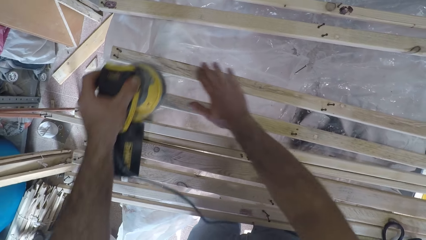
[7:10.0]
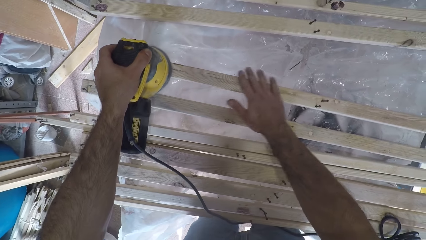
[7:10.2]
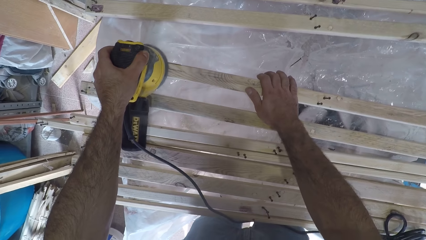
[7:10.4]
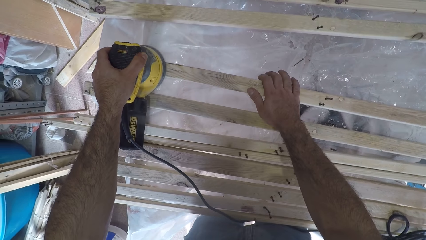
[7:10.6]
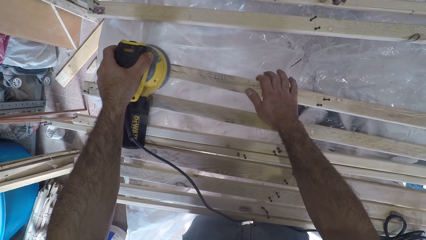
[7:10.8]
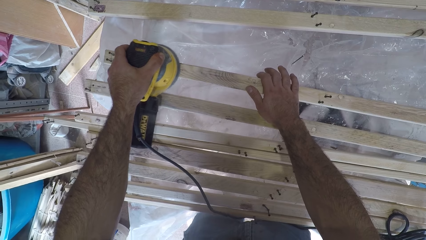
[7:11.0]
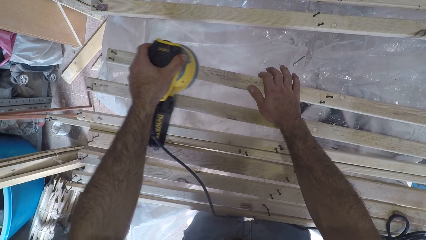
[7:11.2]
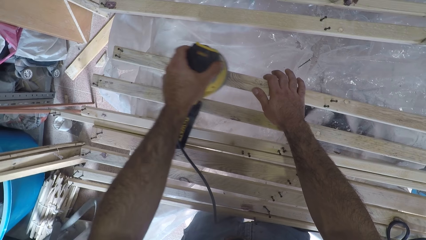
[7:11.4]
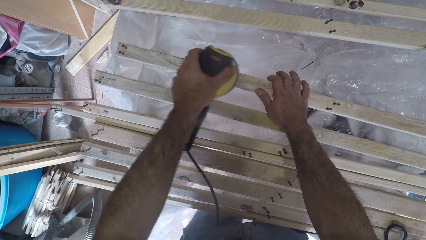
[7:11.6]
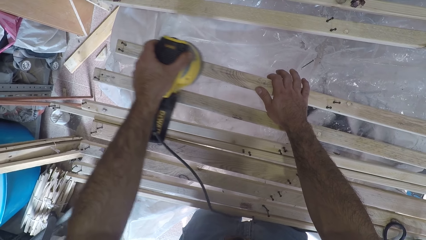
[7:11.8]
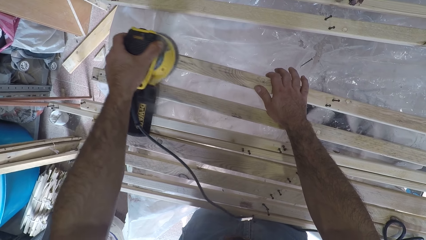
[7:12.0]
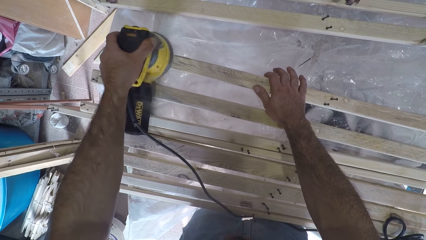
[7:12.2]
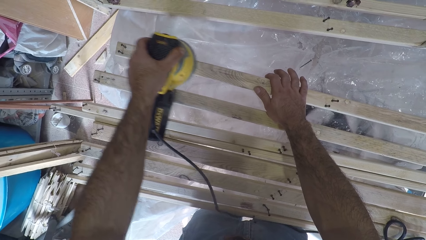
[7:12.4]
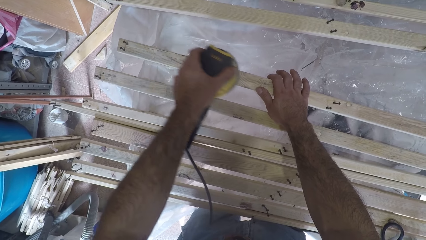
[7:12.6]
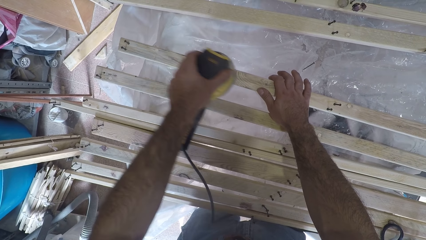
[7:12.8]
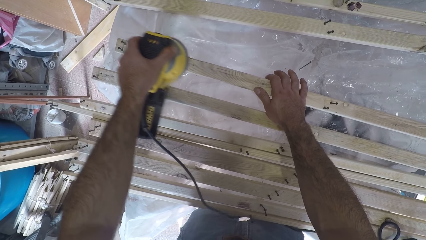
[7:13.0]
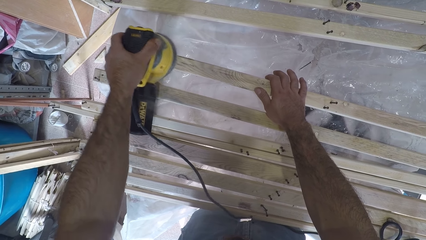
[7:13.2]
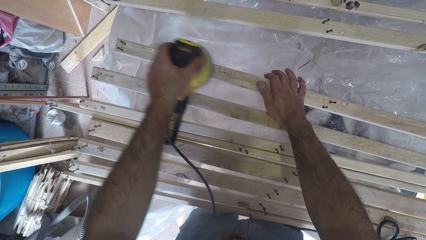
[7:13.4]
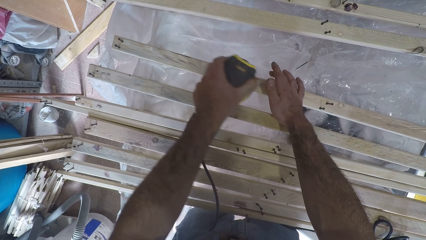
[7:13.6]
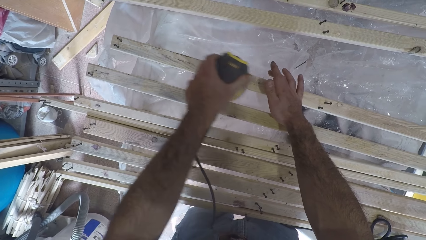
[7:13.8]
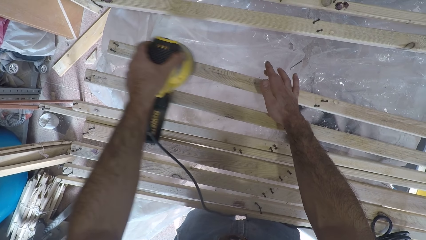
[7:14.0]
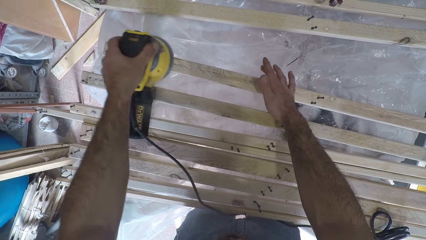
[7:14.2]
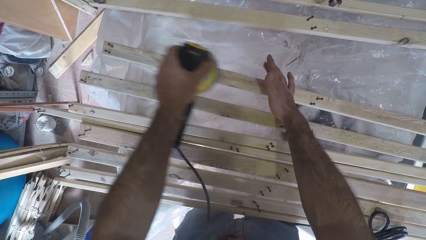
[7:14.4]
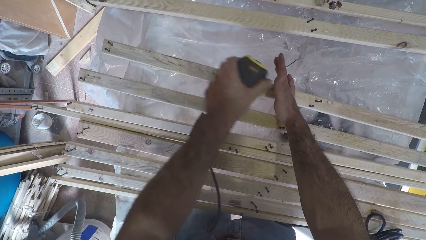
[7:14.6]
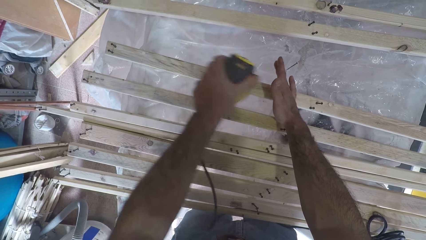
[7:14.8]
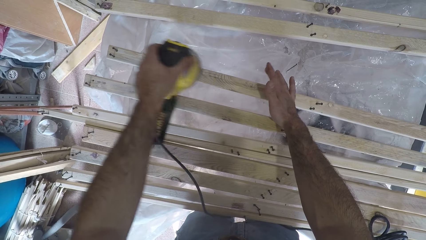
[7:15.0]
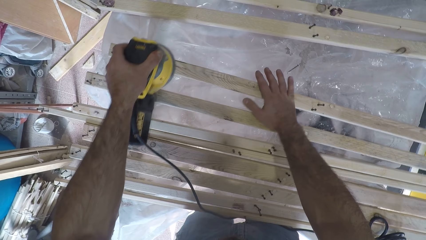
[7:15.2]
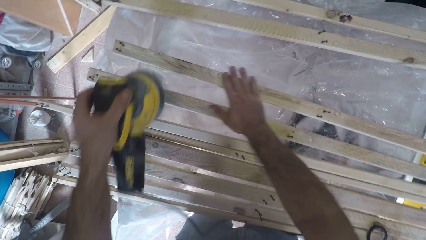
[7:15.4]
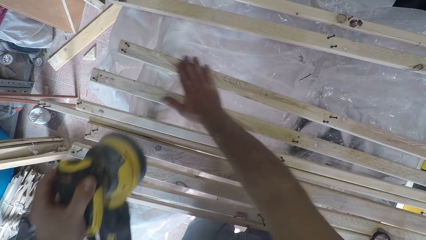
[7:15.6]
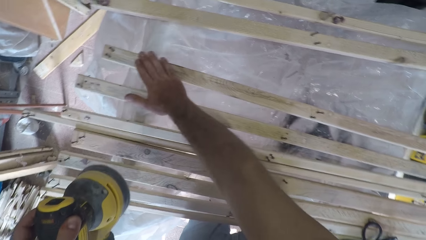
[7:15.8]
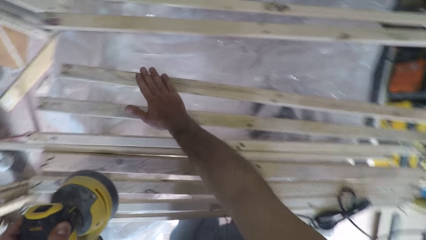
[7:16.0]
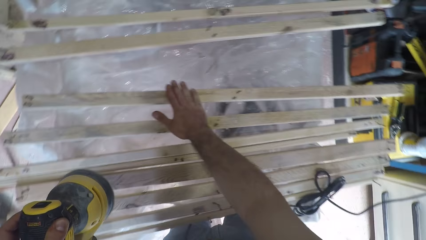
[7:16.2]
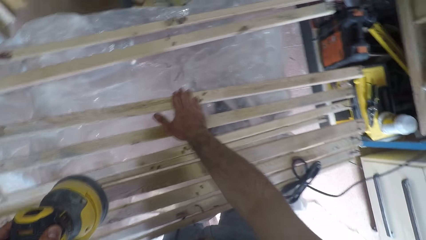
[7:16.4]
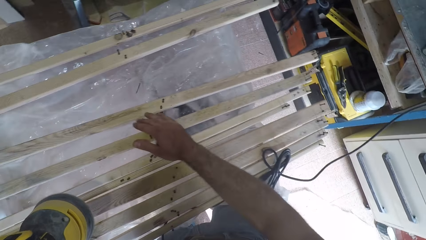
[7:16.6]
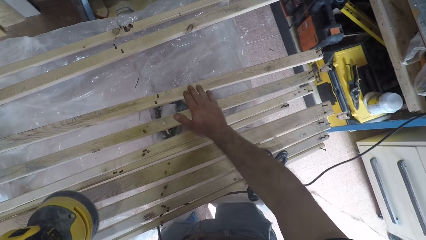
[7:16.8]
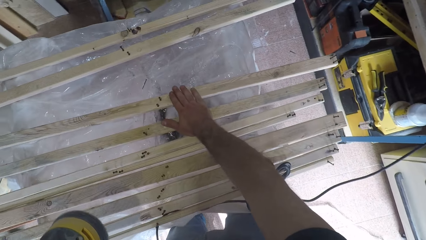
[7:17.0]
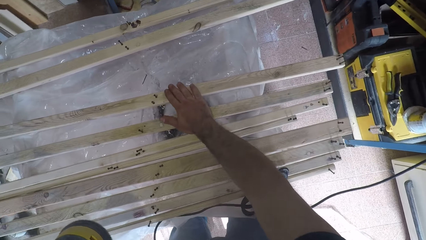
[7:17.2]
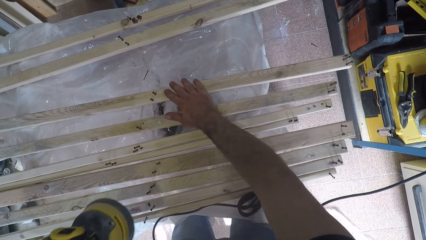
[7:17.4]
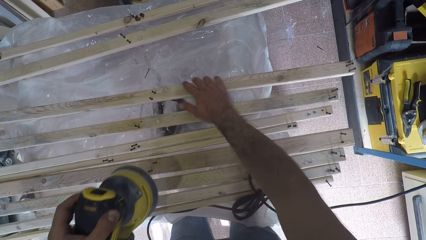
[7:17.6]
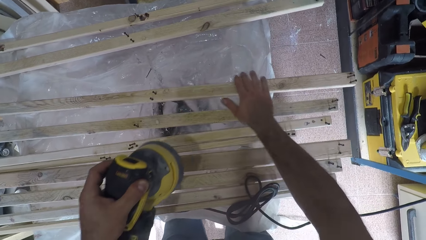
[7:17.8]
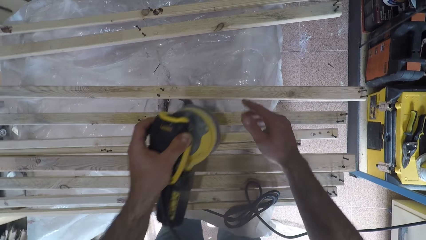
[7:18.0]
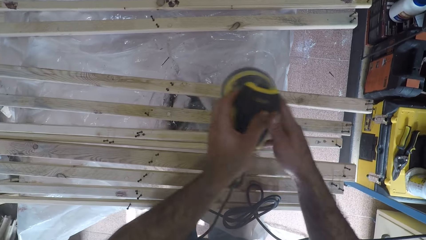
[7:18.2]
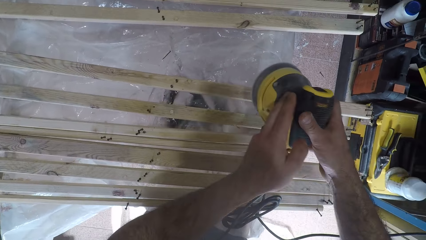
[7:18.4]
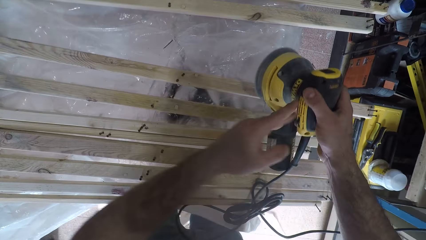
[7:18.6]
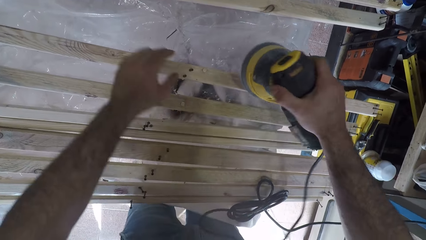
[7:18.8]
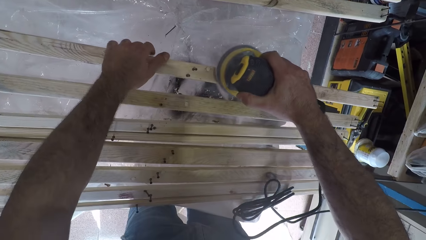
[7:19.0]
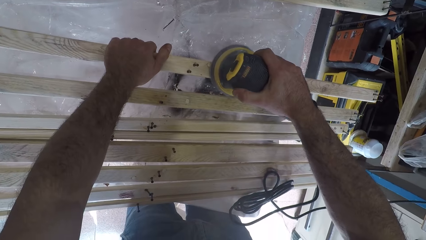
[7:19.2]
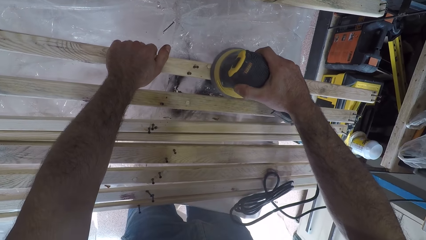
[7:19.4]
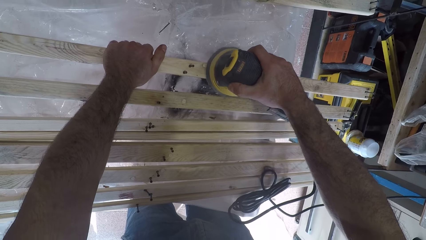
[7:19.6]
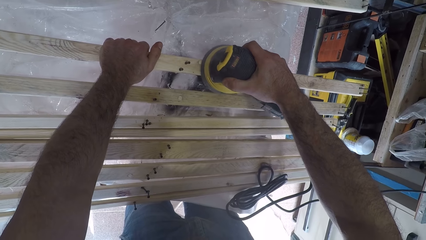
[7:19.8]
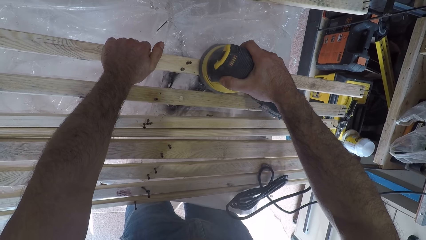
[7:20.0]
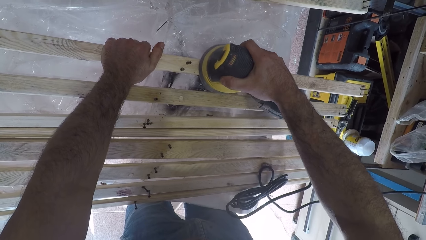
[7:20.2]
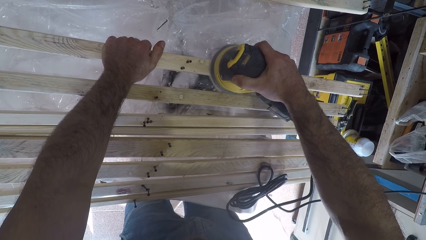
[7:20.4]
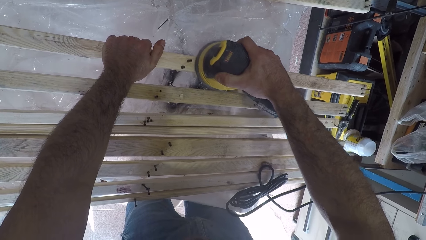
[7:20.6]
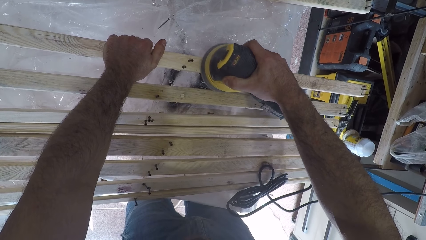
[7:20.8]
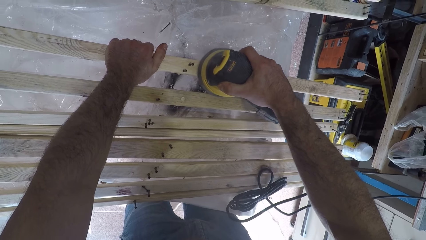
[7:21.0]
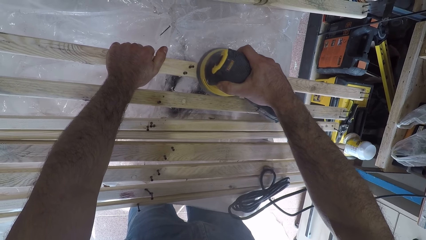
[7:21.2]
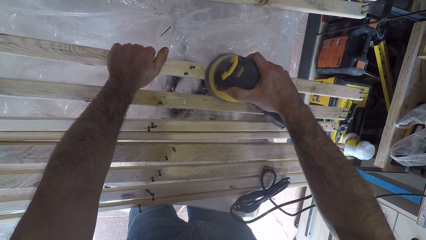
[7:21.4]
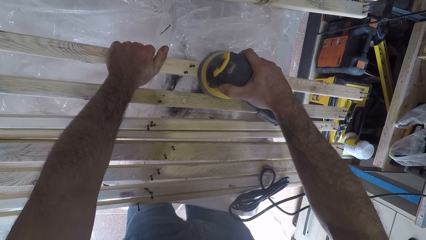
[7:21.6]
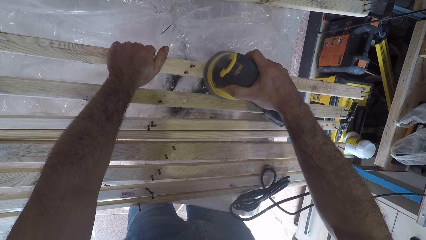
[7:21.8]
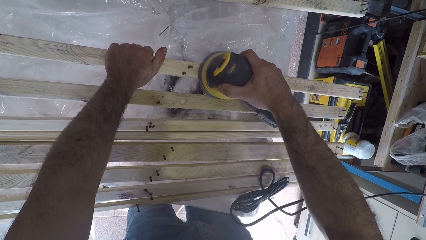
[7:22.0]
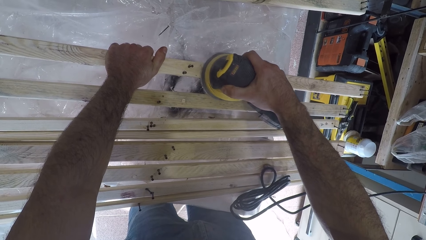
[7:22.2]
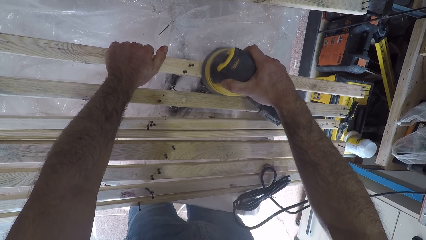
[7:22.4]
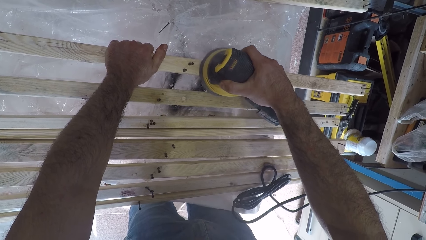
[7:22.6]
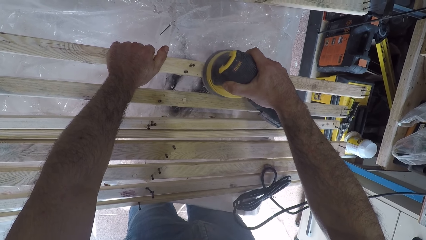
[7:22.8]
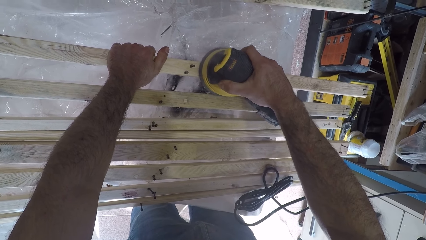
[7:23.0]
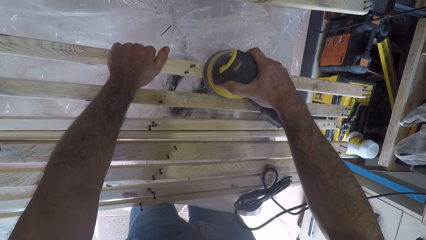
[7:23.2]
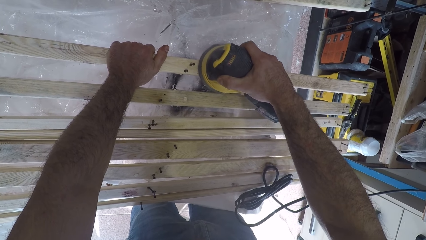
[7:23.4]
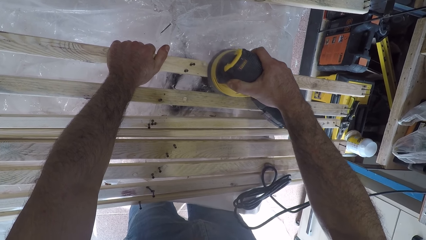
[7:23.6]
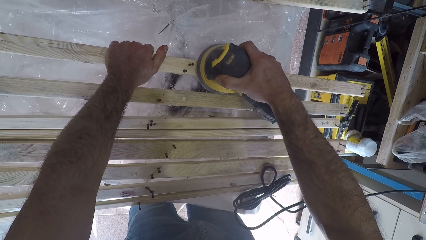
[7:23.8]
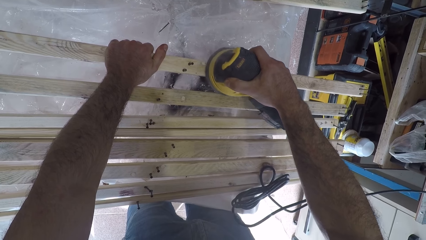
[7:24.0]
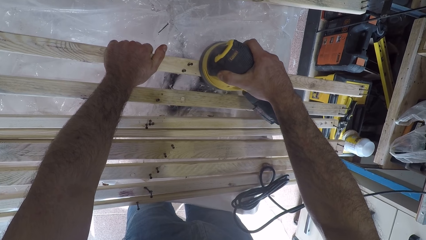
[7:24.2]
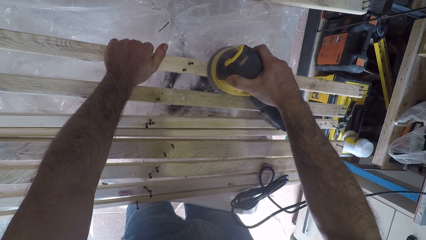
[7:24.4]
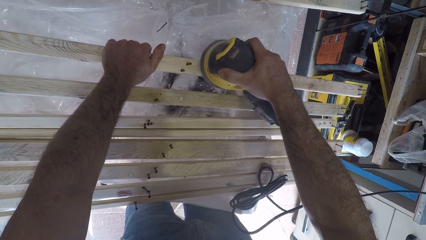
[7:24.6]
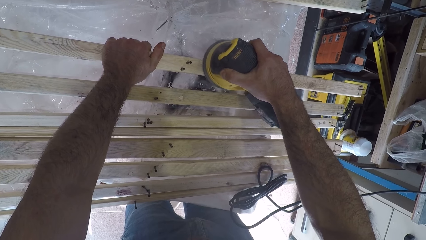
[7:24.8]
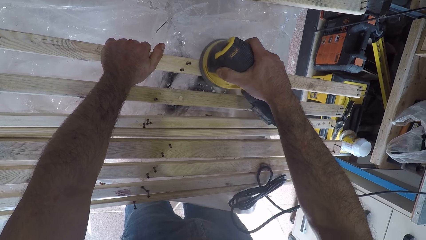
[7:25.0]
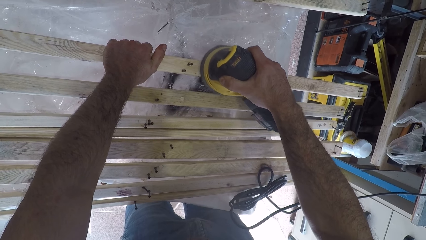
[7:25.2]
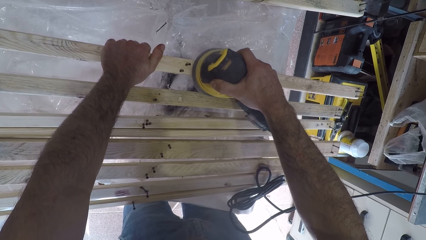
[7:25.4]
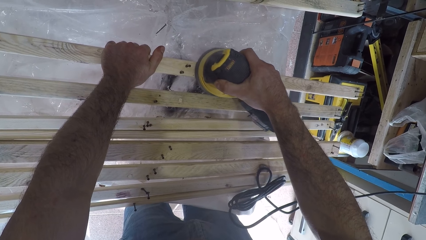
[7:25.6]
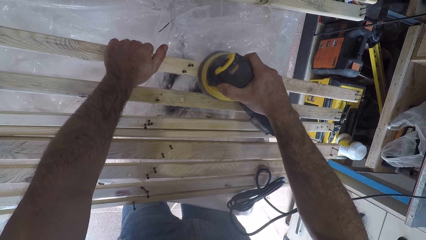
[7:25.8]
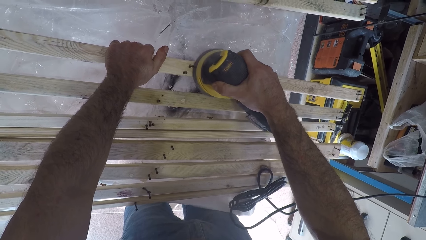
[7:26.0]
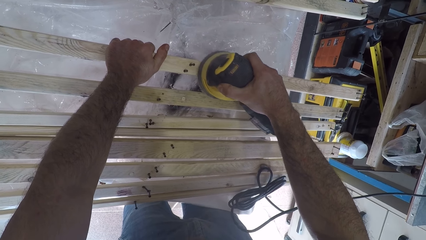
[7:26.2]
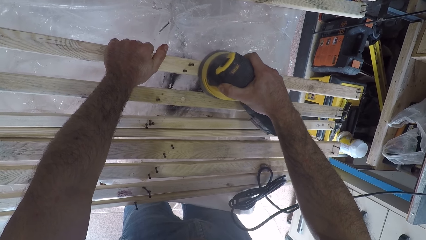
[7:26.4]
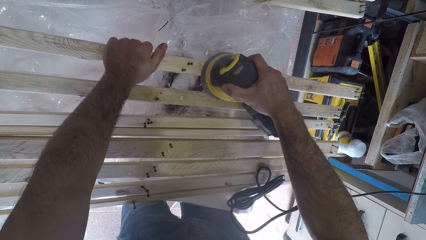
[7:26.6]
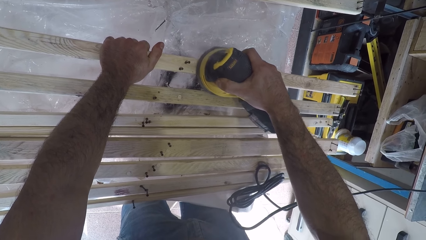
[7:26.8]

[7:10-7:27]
The camera wearer continues to brush the third wood plank with the brush oscillating tool or sander machine. He adjusts his right hand on the third wood plank. He touches the surface of the third wood plank with his right hand. He holds the wood with his hand. He switches the brush oscillating tool from his left hand to his right hand. He holds the sander machine with his right hand. He continues to brush the third wood plank with the brush oscillating tool.
